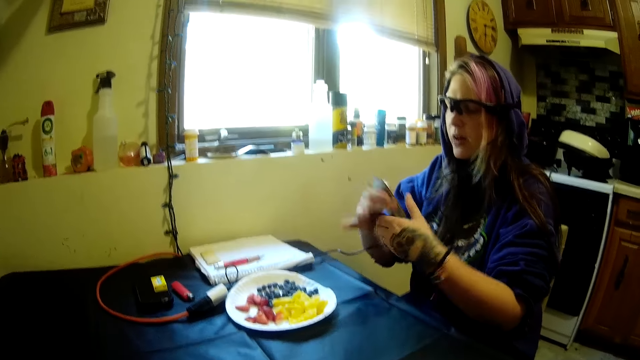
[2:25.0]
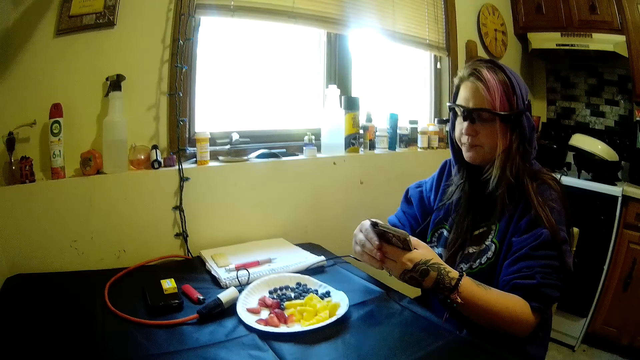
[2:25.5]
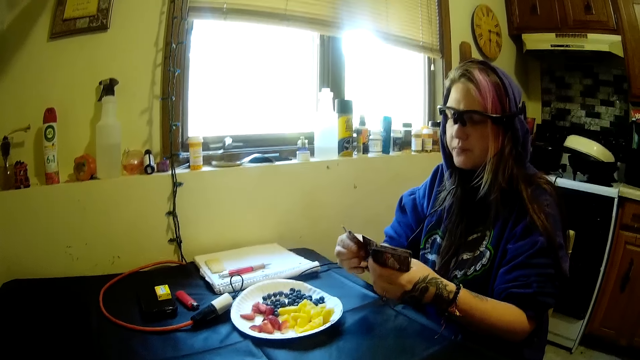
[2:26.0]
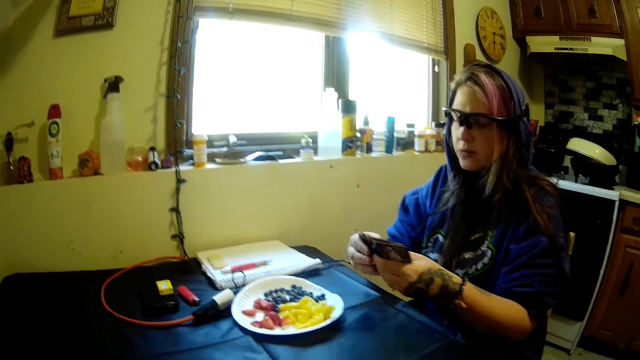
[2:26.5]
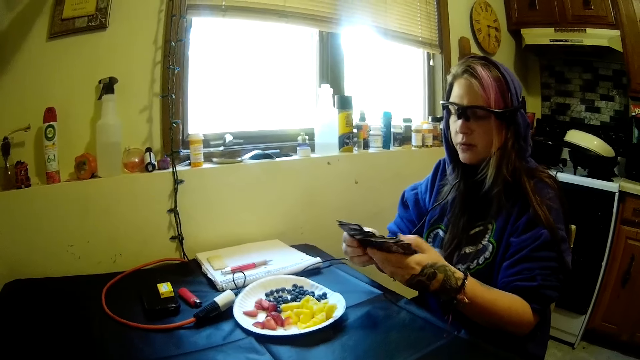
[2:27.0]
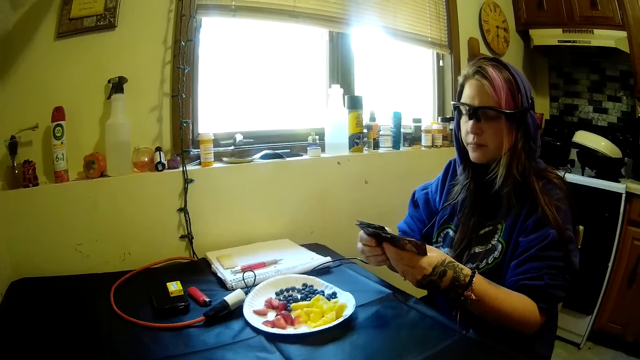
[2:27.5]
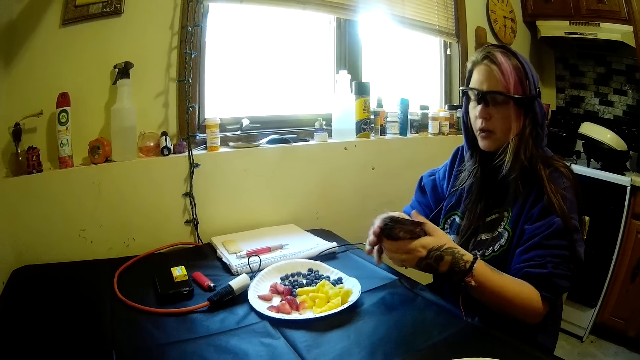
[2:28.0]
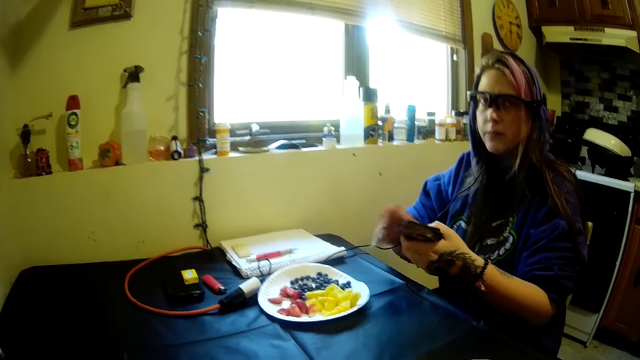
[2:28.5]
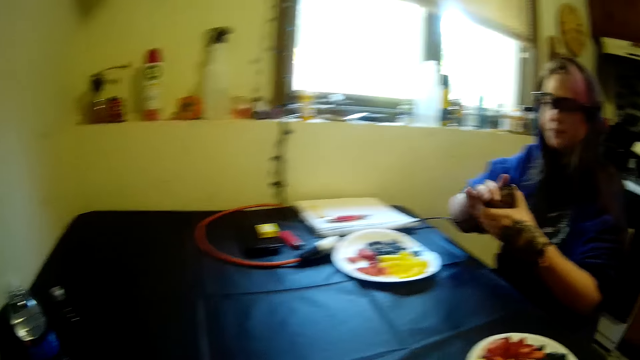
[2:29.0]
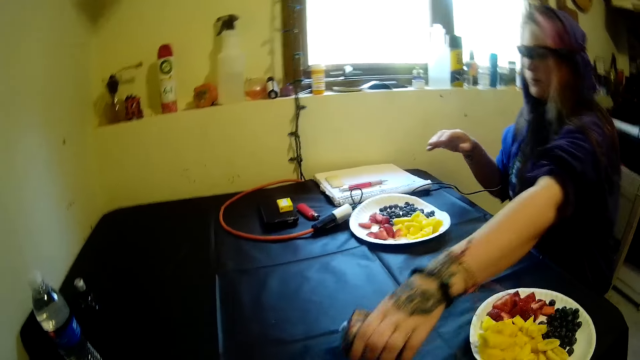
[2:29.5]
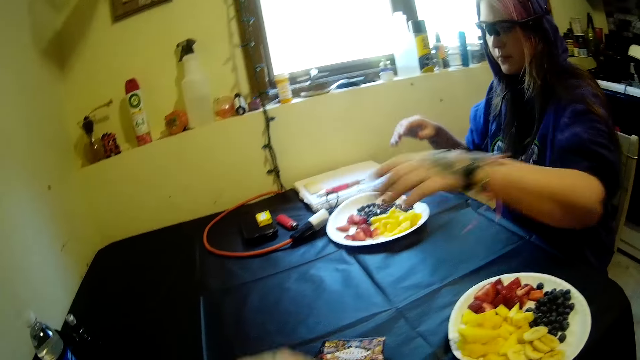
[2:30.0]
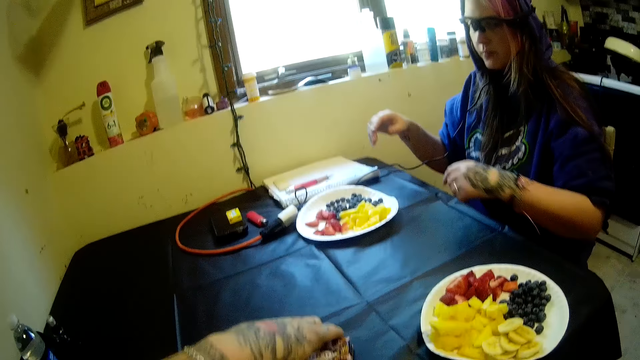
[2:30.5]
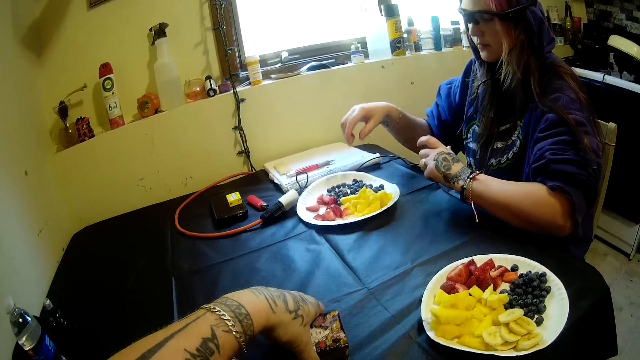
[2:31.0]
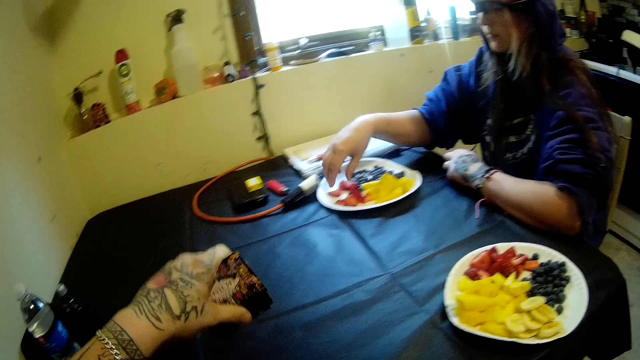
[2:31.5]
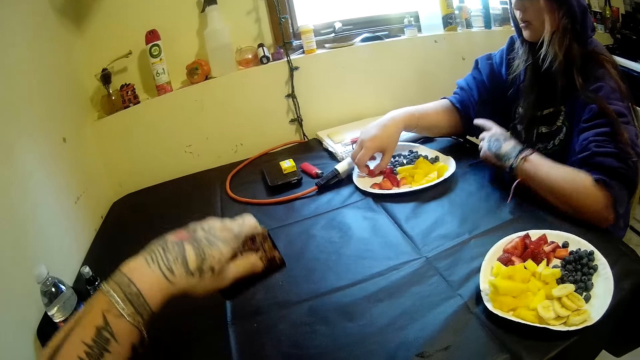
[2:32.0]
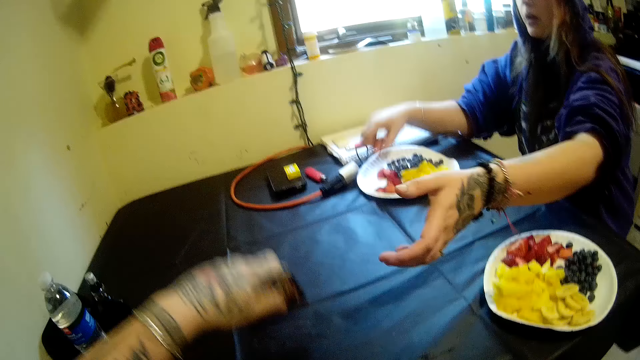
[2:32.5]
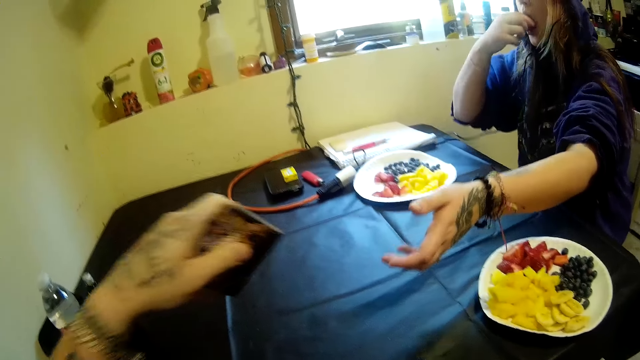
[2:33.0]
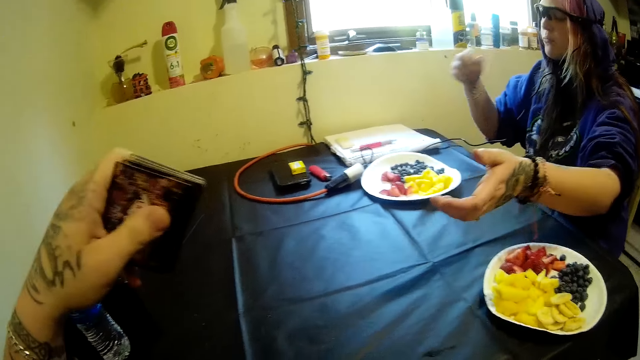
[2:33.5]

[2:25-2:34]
A woman counts the play cards. The woman drops the deck of cards on the table. The camera wearer picks the deck of cards from the table. The woman eats fruits. The camera wearer taps the deck of cards on the table.

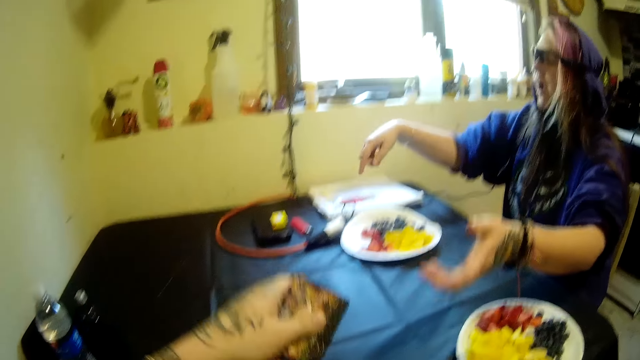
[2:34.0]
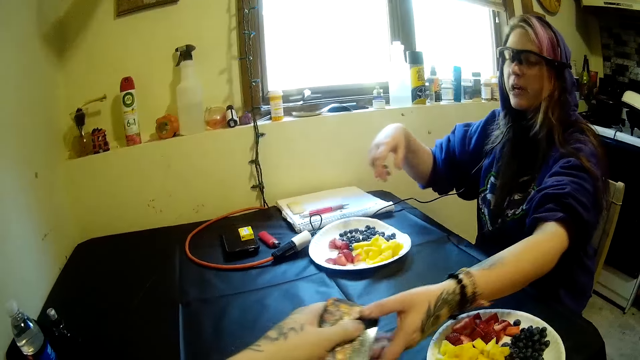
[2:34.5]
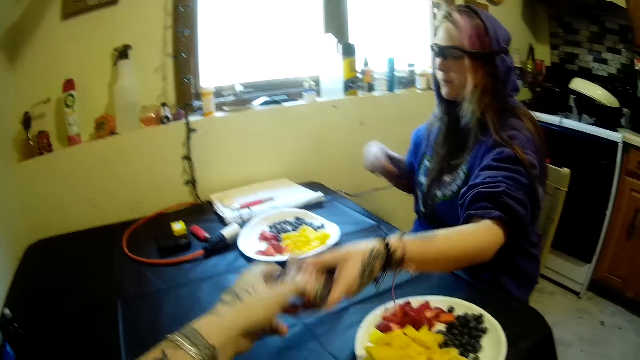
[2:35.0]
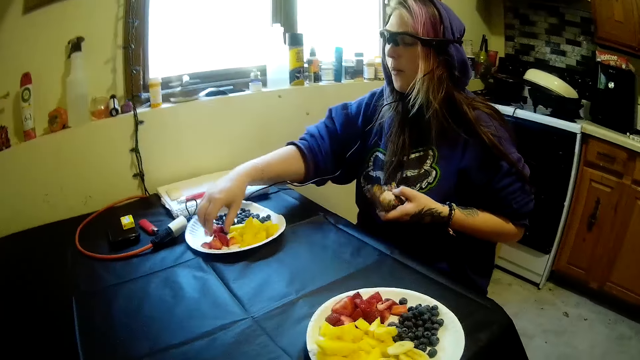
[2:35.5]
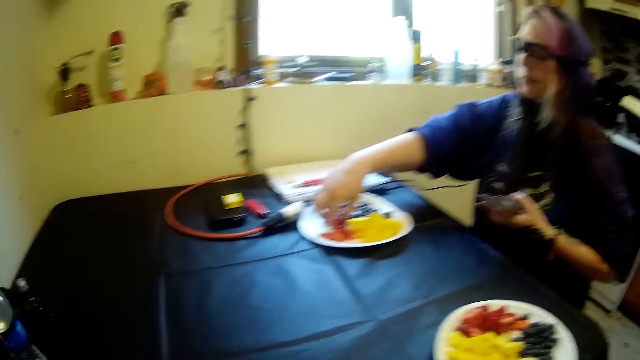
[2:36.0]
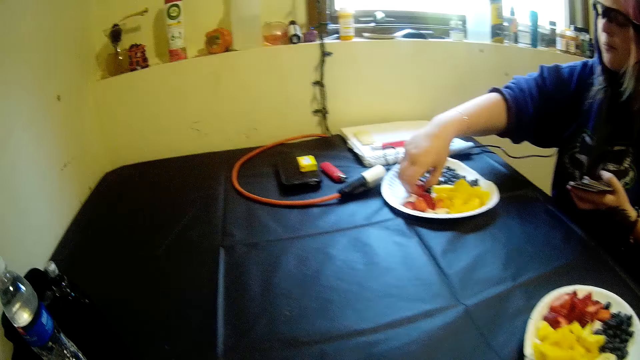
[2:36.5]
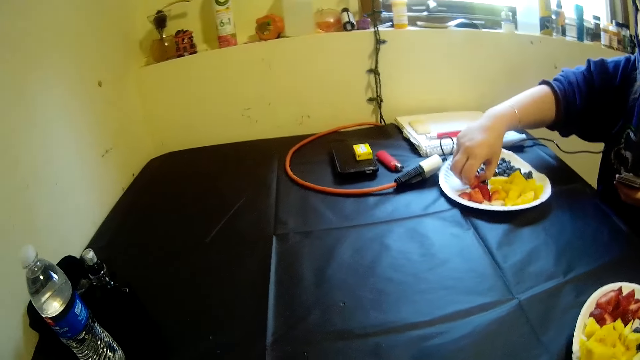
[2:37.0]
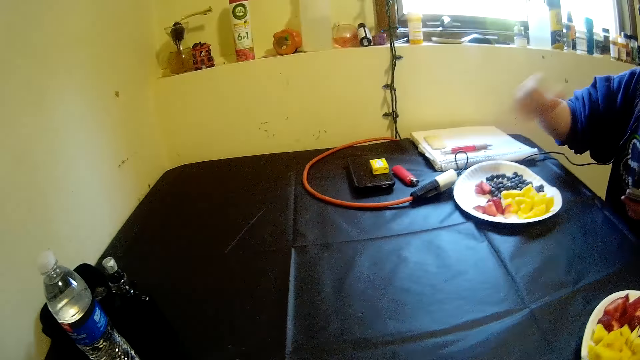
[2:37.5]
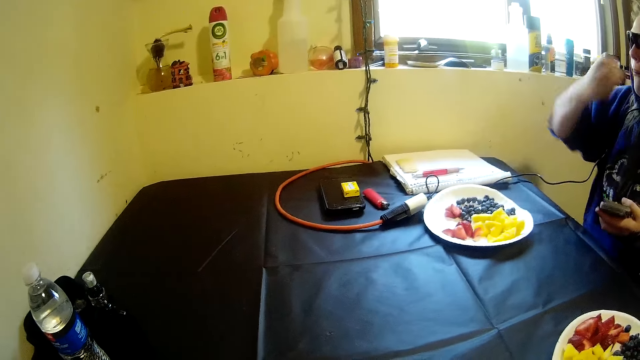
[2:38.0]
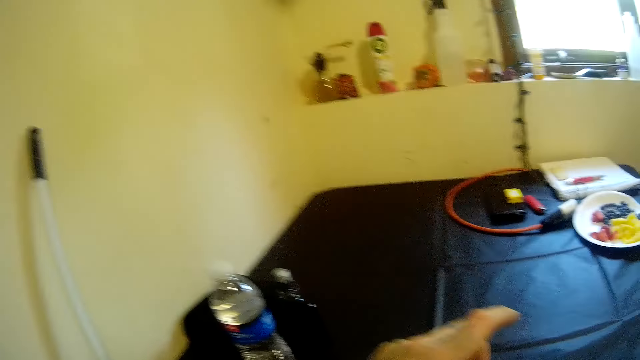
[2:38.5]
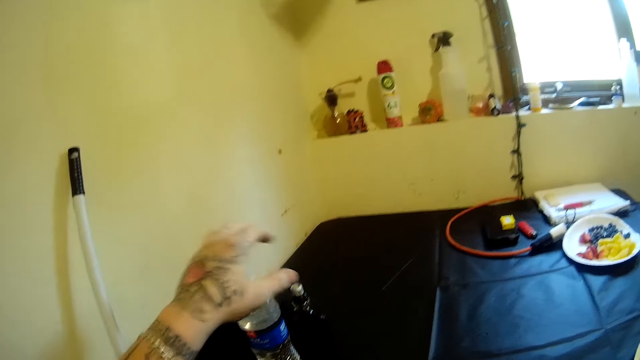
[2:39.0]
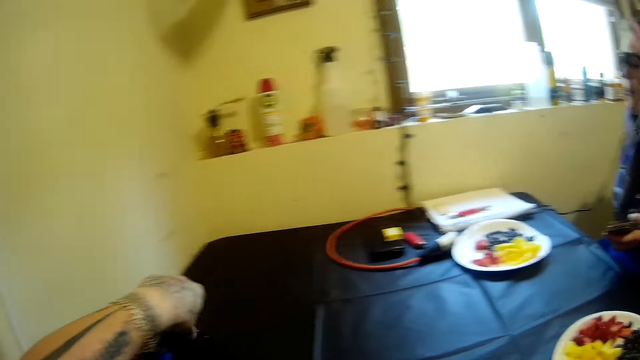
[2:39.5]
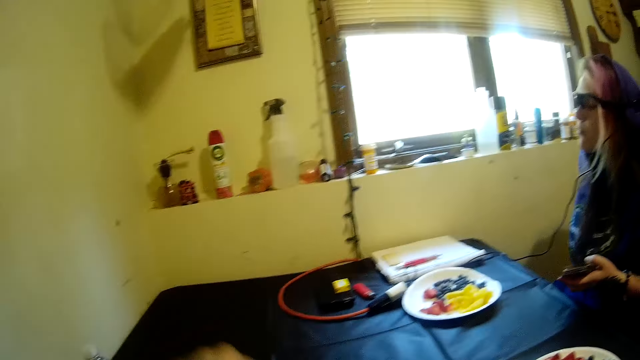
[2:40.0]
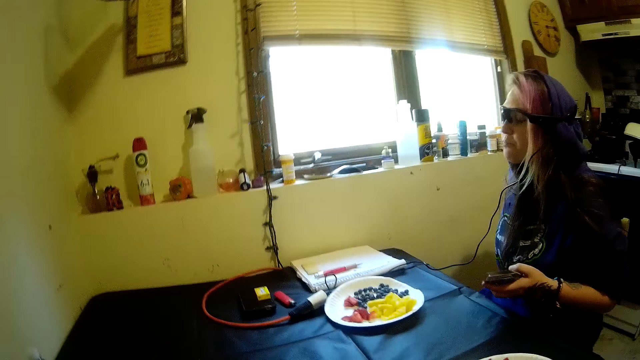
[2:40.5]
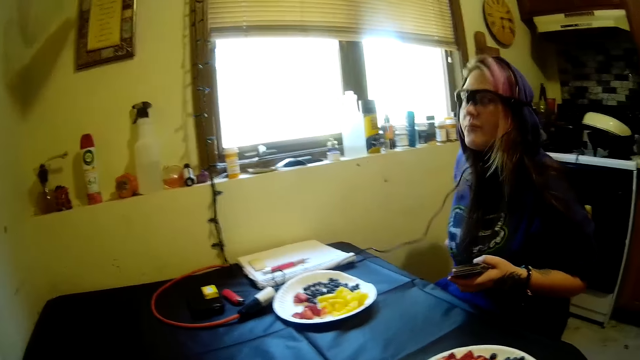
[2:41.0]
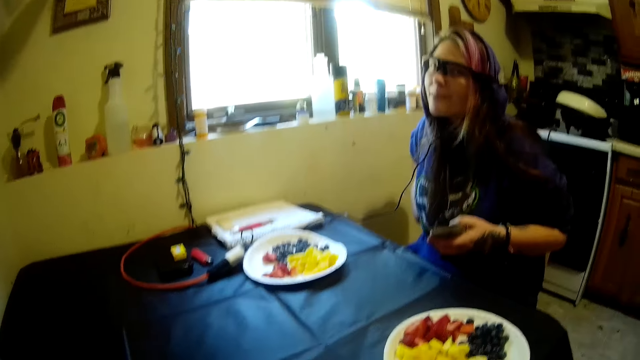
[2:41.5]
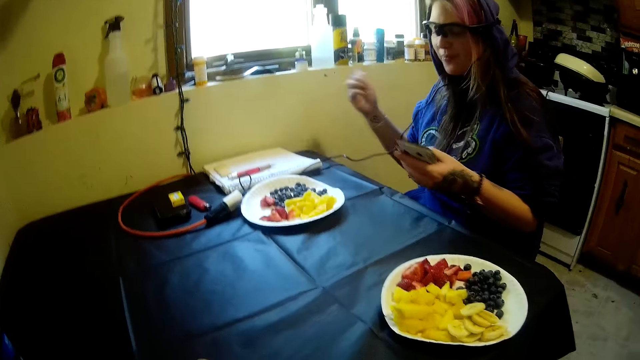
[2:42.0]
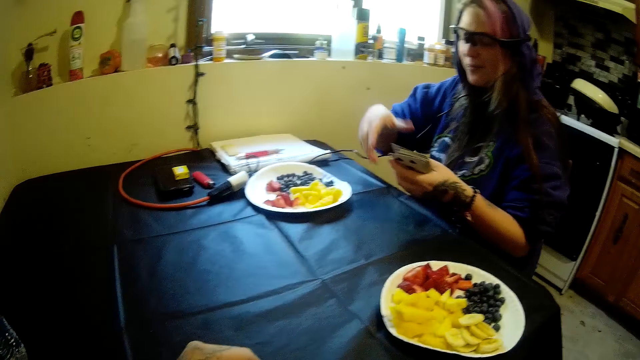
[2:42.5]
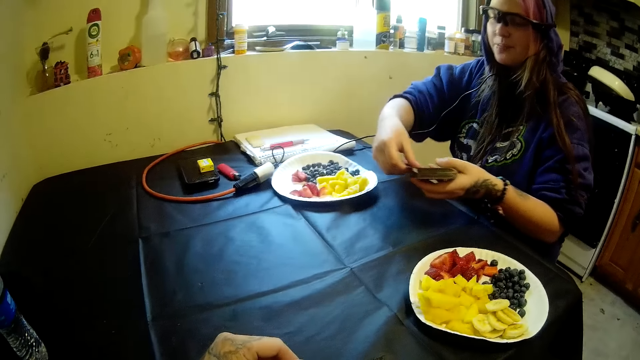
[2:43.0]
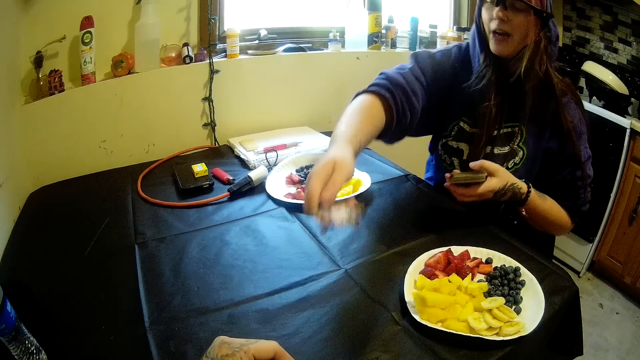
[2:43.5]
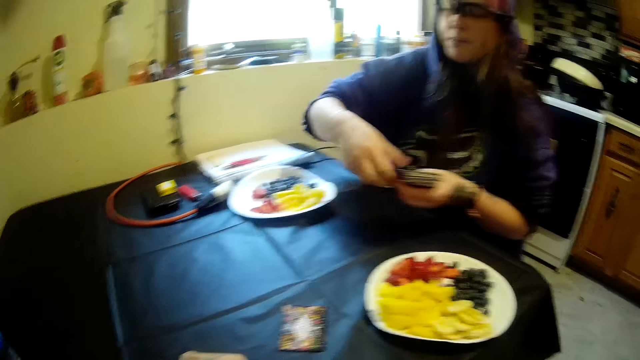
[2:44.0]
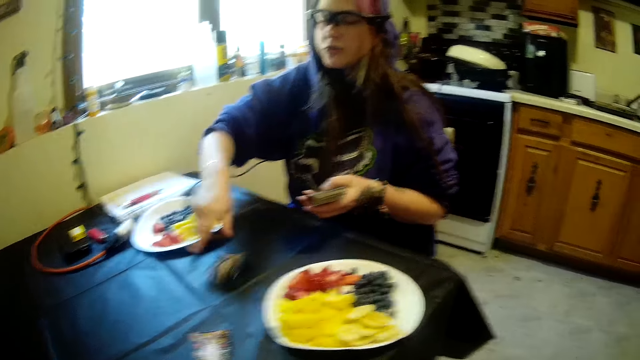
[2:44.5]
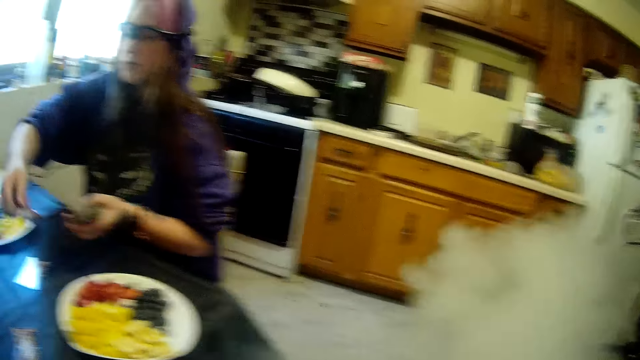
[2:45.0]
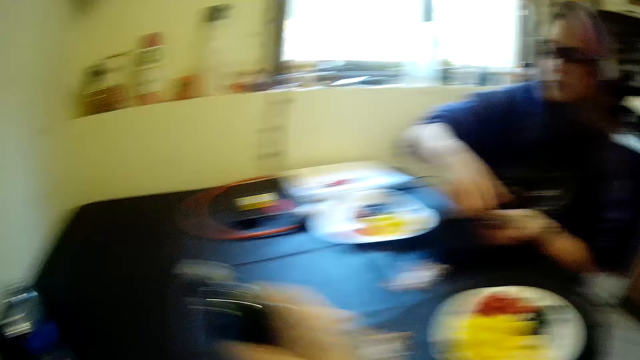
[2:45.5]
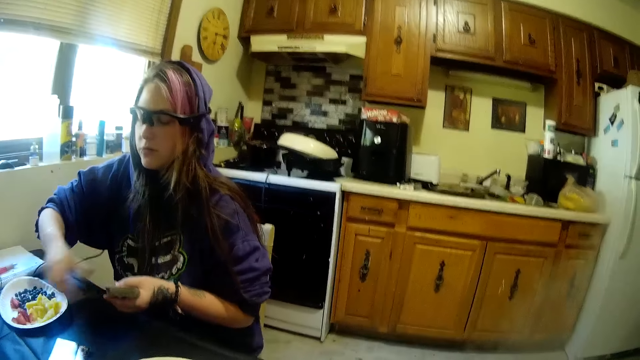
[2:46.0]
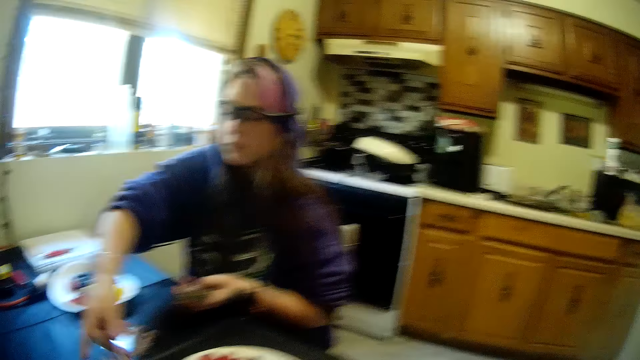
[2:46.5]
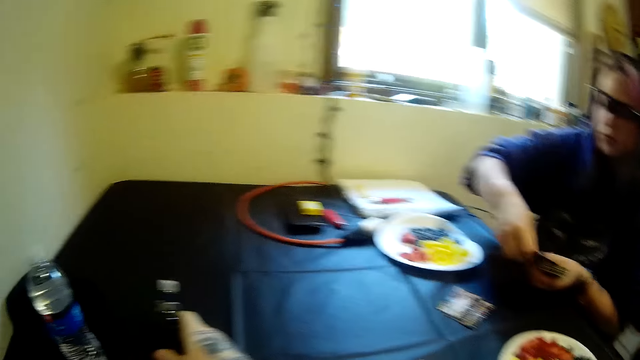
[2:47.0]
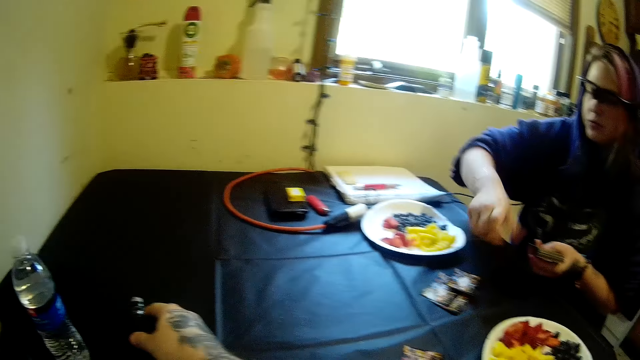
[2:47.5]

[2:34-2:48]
The camera wearer gives back the play cards to the woman. The woman picks another piece of strawberry from her plate. The camera wearer picks the vape from the table. The woman plays the play cards games. The camera wearer smokes the vape. The woman shares cards on the table.
